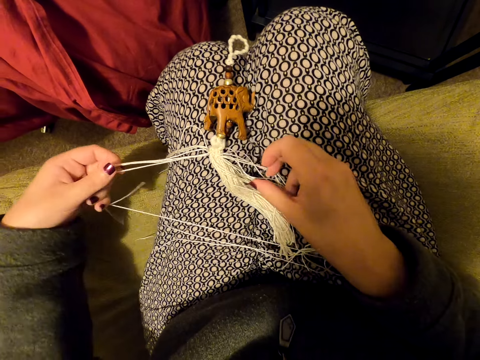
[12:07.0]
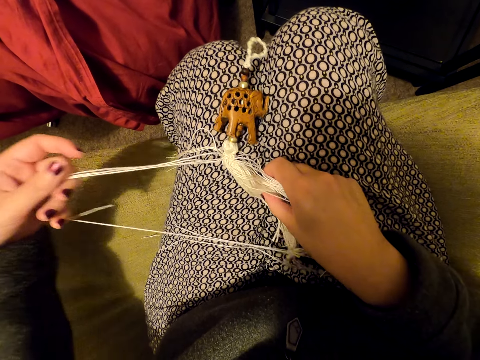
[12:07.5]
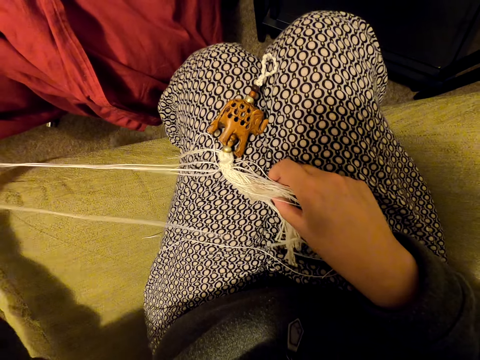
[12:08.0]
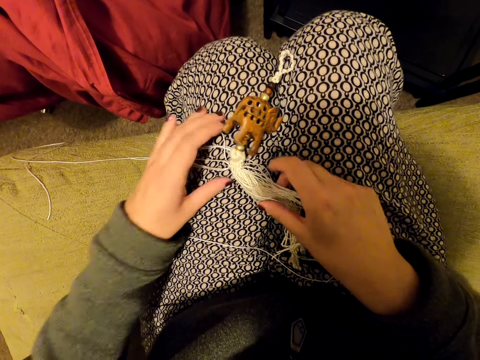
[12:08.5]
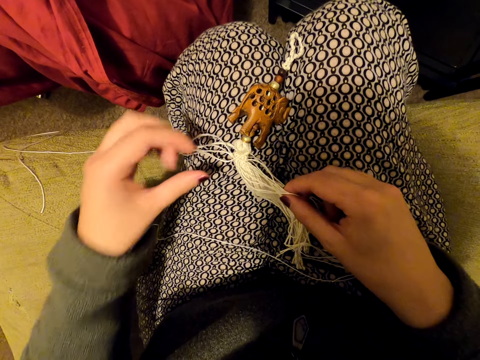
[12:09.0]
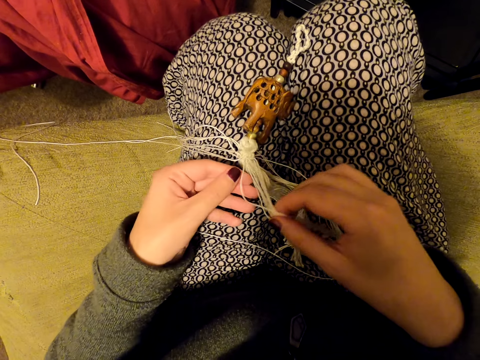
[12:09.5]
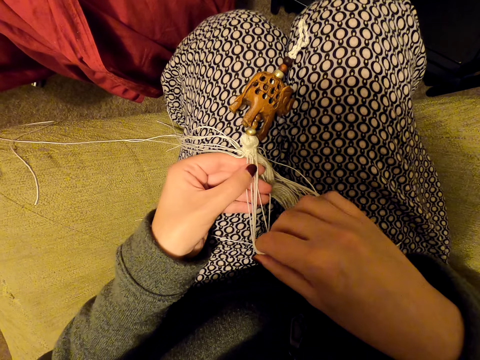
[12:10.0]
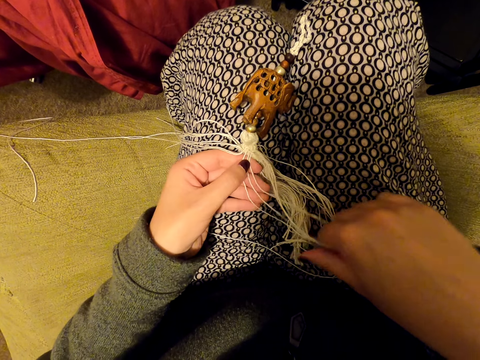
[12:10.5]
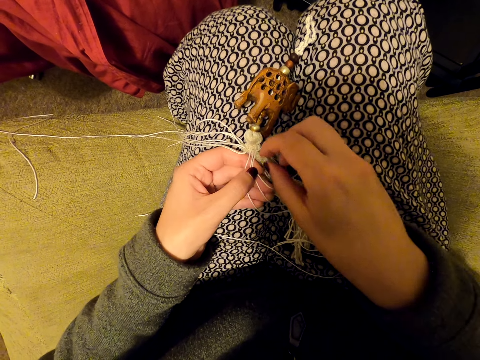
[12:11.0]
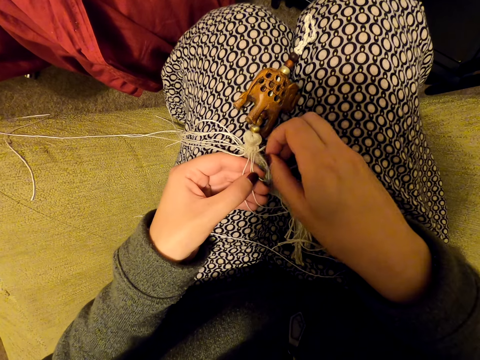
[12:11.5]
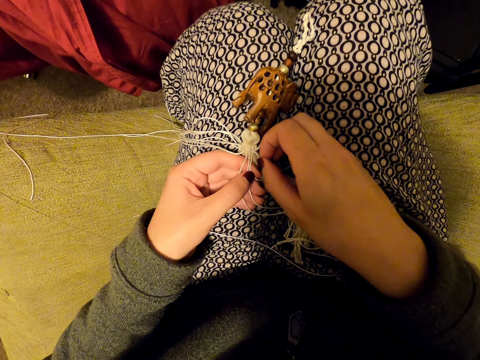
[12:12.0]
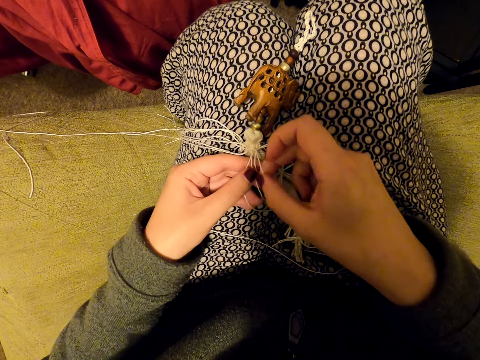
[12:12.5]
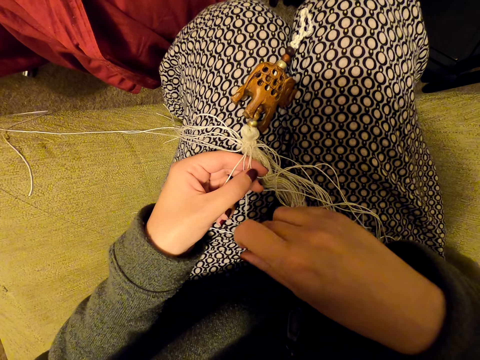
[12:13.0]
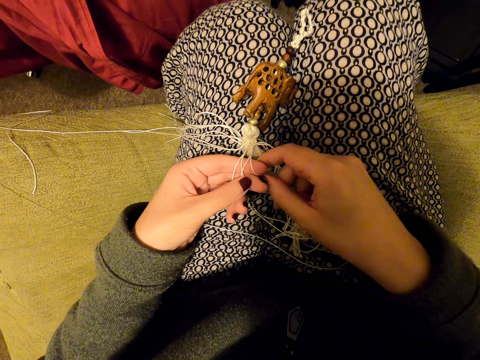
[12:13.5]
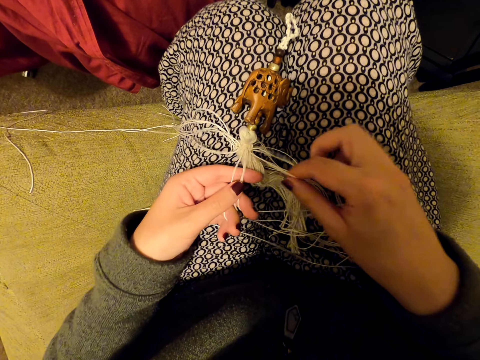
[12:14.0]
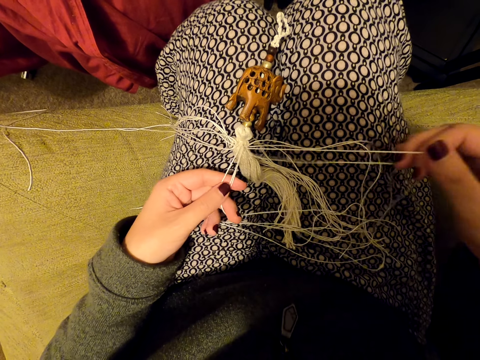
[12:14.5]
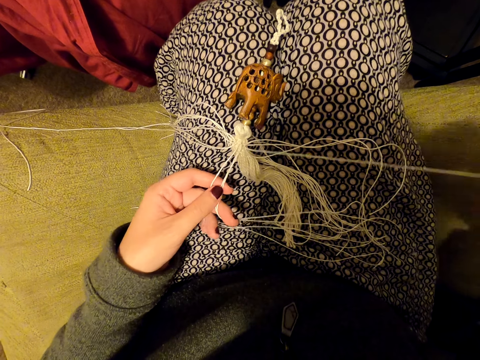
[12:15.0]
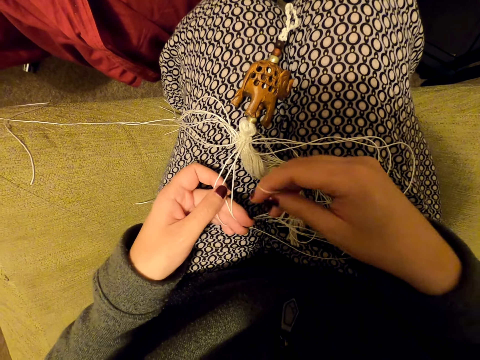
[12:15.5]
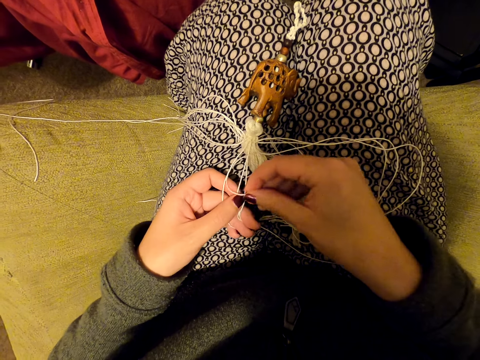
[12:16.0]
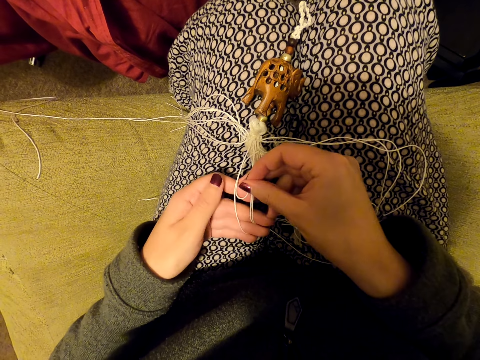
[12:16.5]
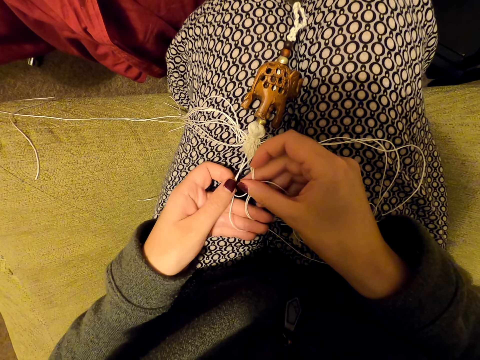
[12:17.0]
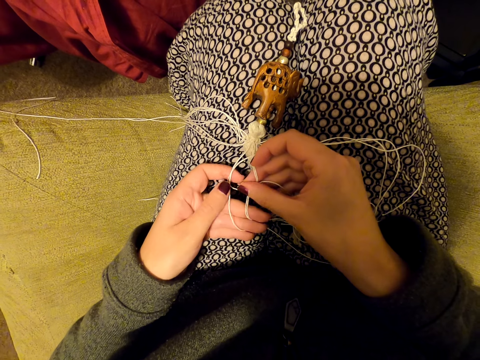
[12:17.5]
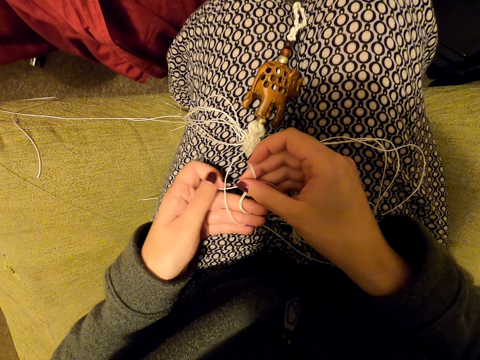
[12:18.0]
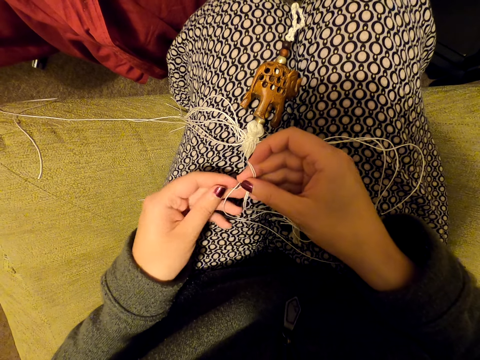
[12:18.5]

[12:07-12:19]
The camera wearer puts the threads on her leg. She stretches the thread. She picks threads. She switches the thread to the other hand. She picks the thread. She stretches the thread. She switches the thread to the other hand. She pulls the threads. She knits a tassel decoration with both hands.

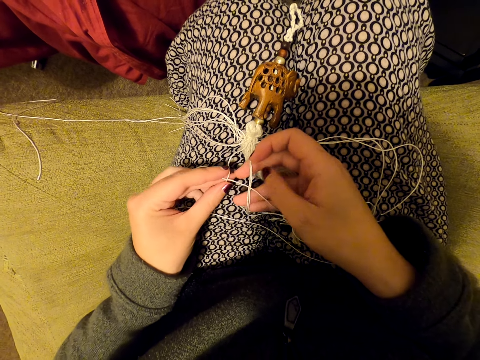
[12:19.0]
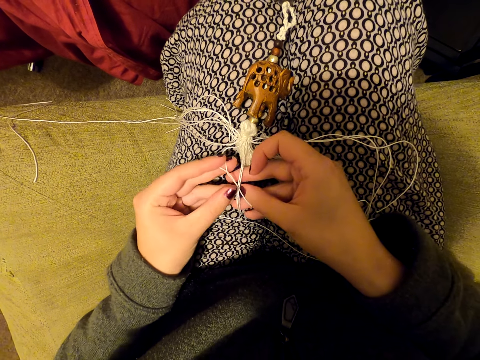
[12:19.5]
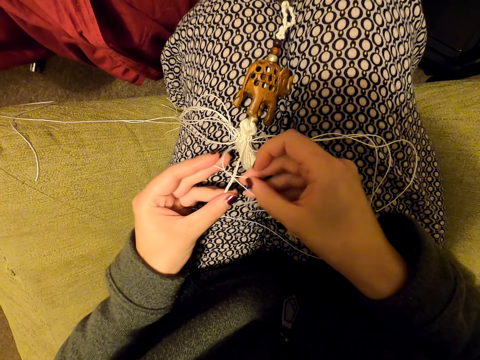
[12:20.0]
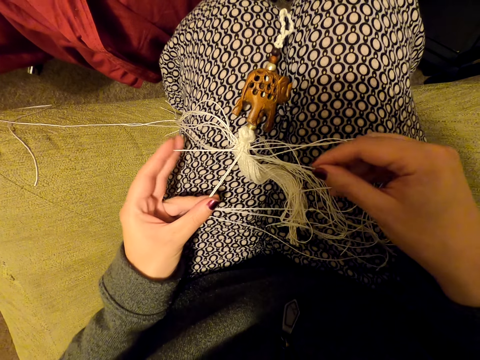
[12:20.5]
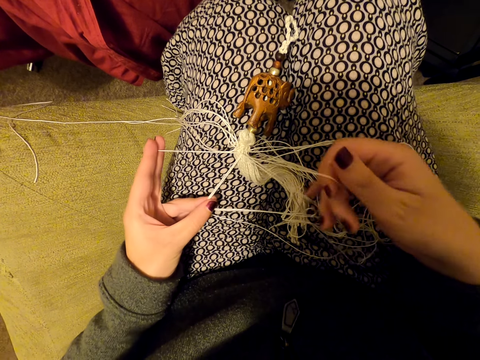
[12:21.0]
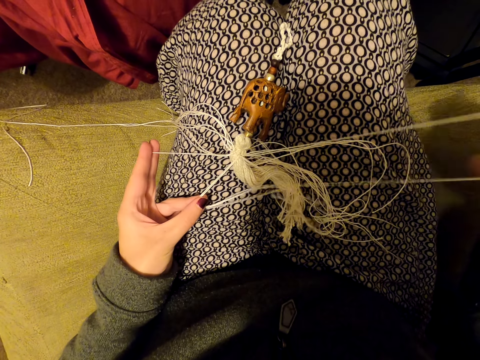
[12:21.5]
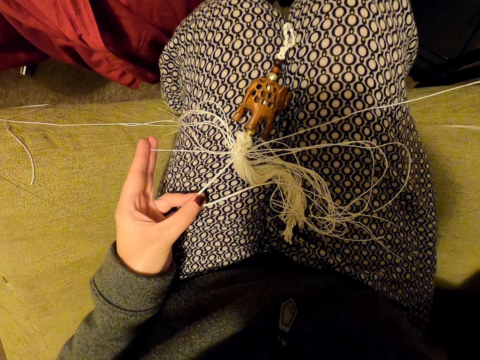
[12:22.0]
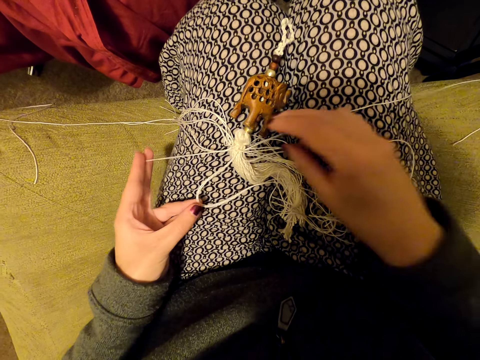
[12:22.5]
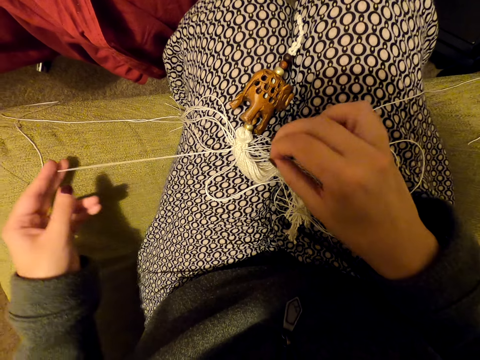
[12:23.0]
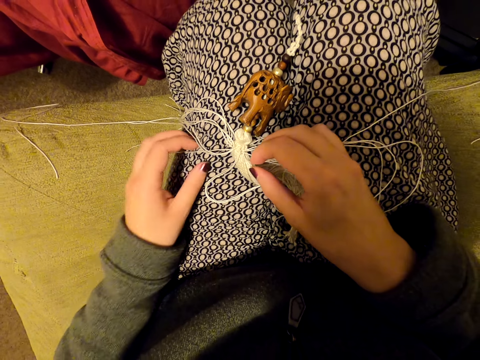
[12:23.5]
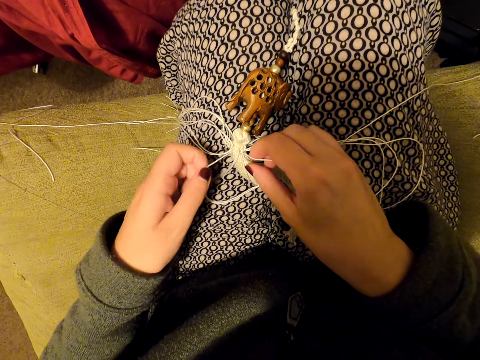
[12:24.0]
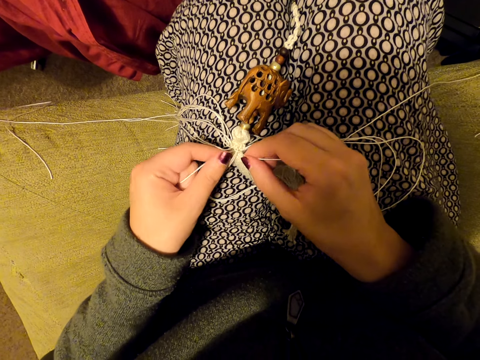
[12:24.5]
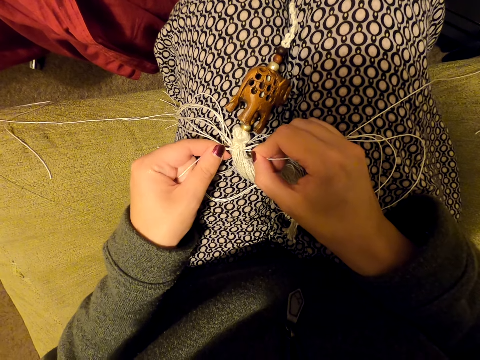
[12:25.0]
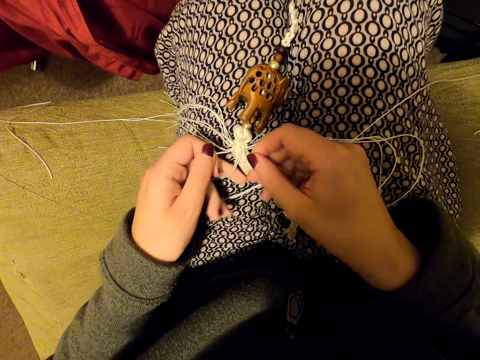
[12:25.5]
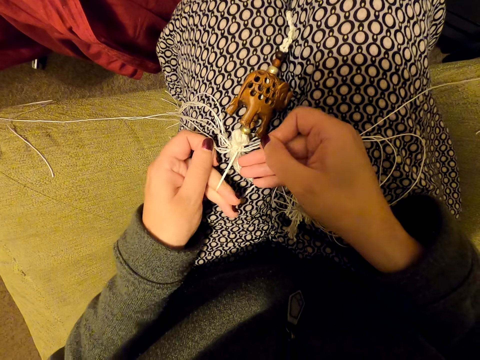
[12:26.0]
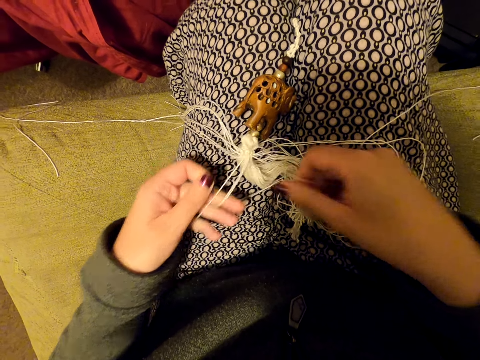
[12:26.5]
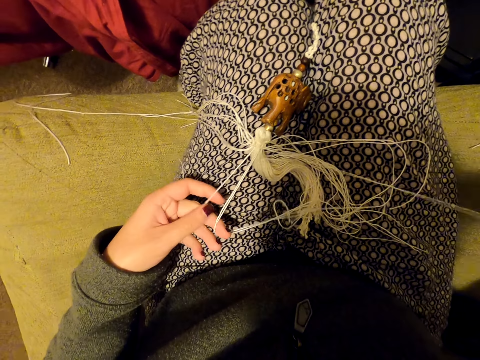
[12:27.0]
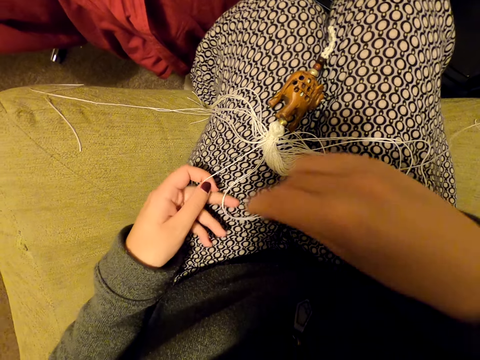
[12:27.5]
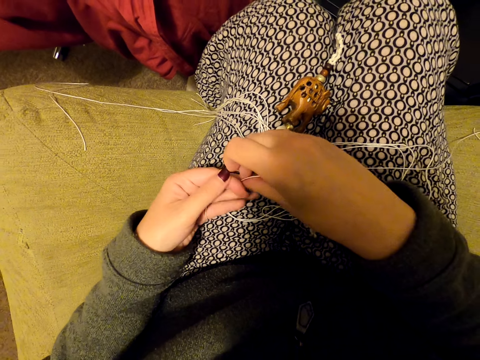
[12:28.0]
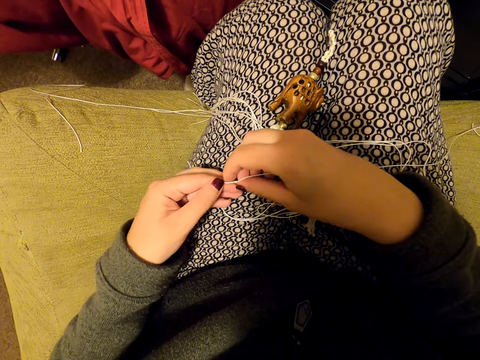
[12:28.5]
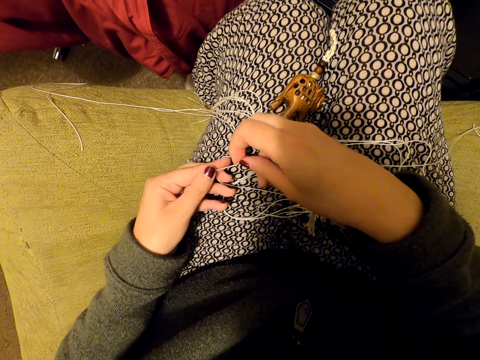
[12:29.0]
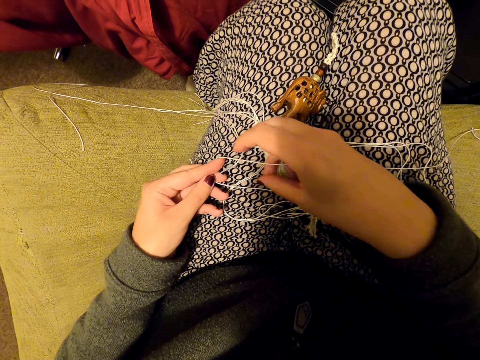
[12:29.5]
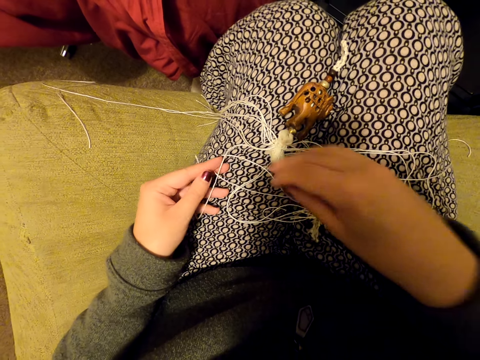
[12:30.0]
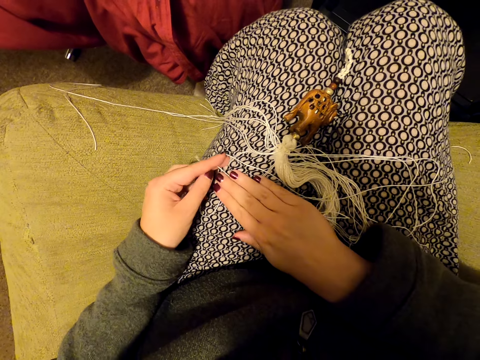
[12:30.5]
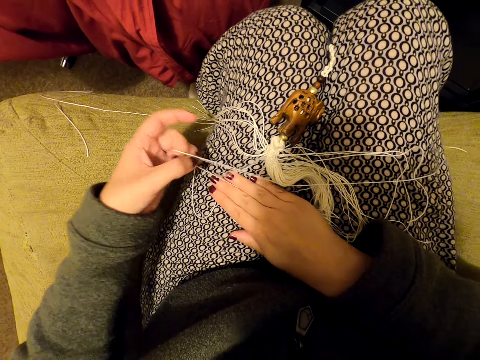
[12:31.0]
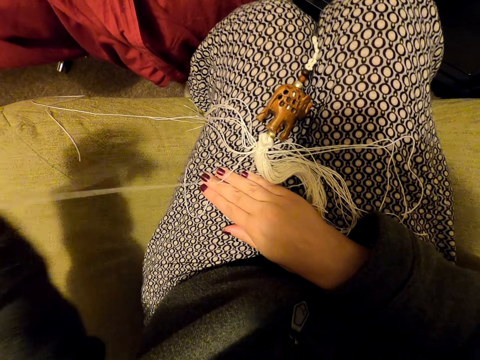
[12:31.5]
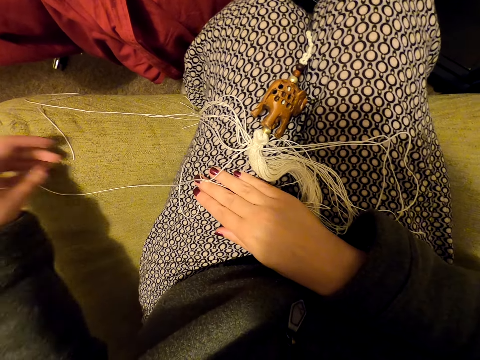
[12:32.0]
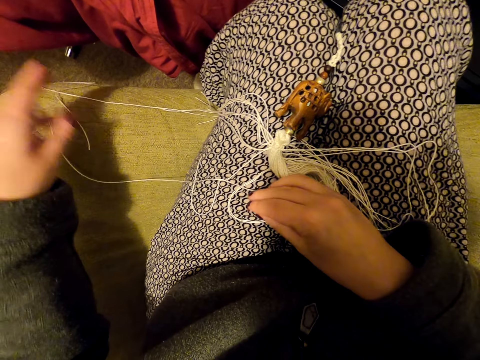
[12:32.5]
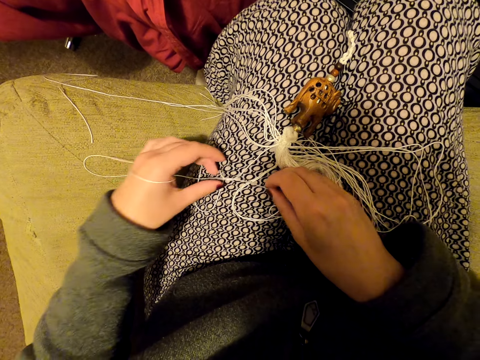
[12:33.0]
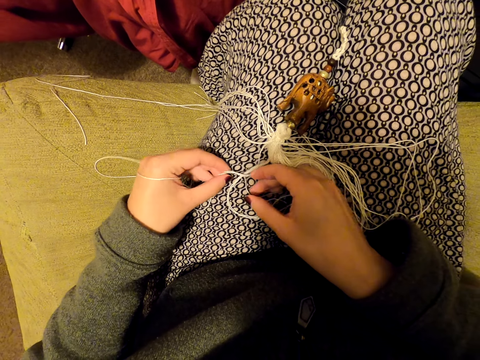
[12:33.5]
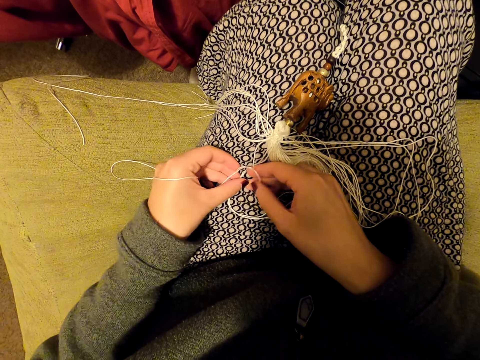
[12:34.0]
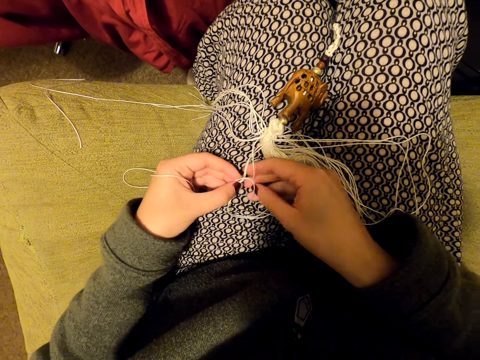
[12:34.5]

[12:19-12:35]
The camera wearer tightens something. She pulls the threads. She stretches the thread. She puts the thread on her leg. She picks the thread. She puts the thread on her leg. She picks threads. She tightens the knot. She pulls the thread. She knits a tassel decoration with both hands. She pulls the thread. She puts the thread on the couch. She stretches the thread. She picks the thread.
